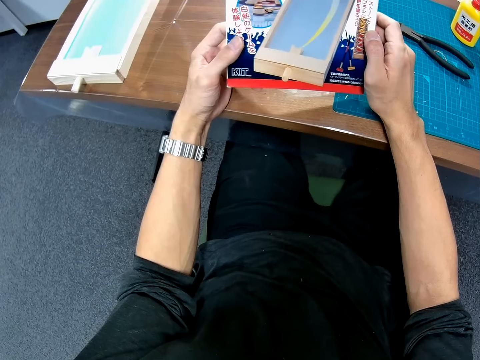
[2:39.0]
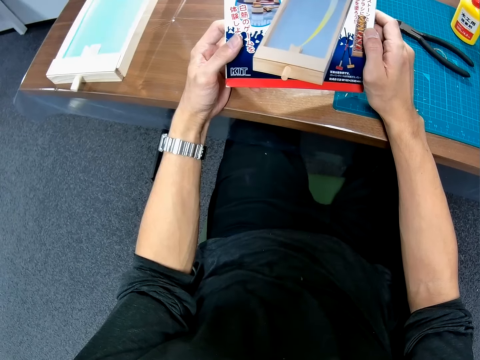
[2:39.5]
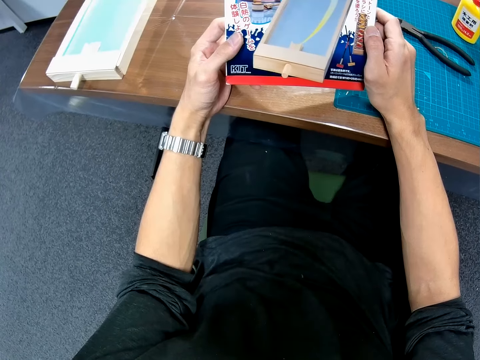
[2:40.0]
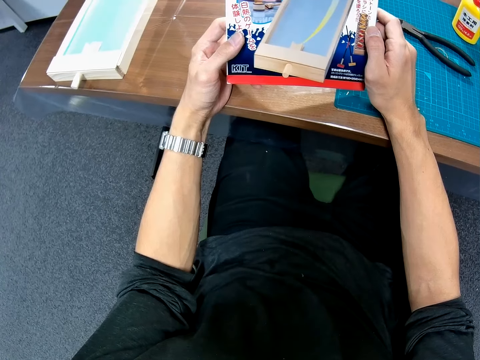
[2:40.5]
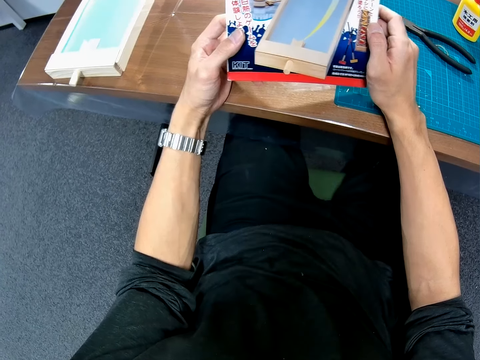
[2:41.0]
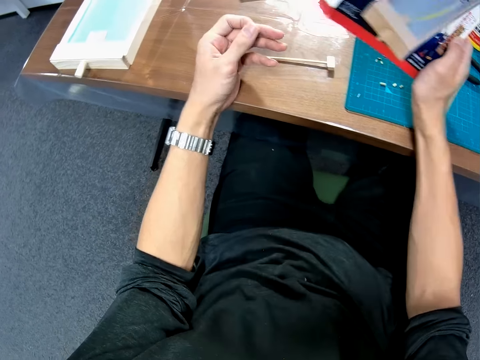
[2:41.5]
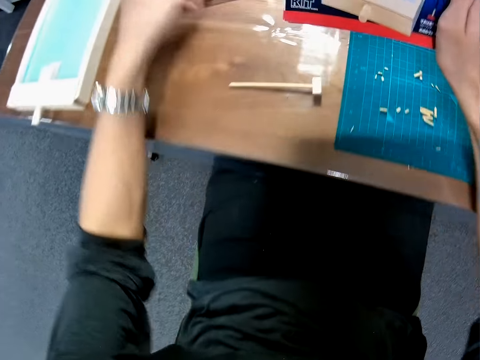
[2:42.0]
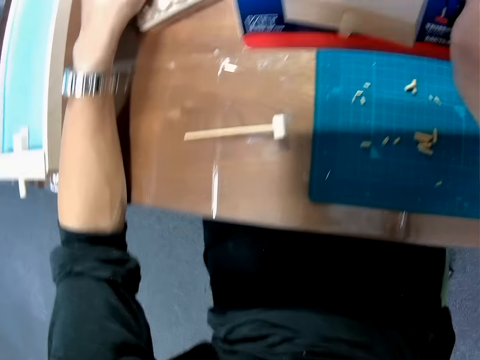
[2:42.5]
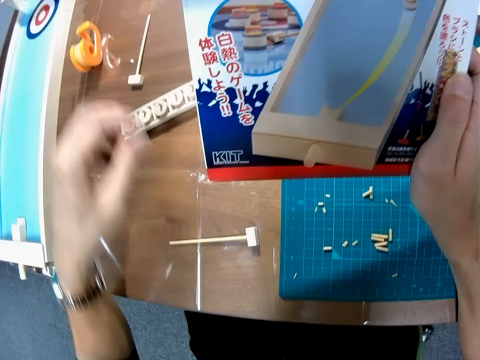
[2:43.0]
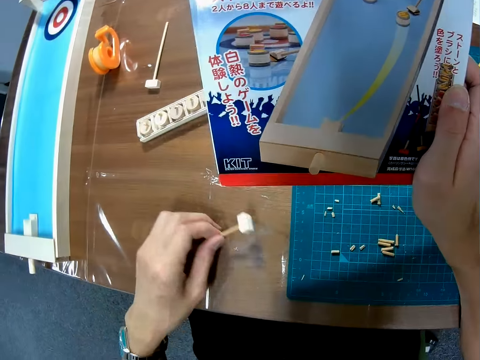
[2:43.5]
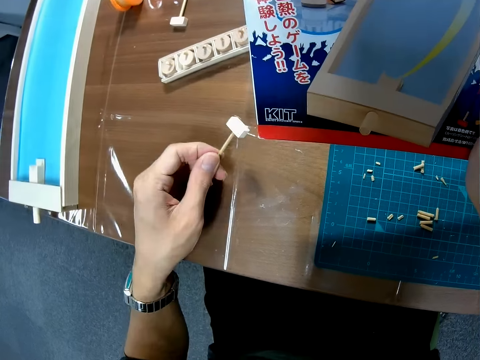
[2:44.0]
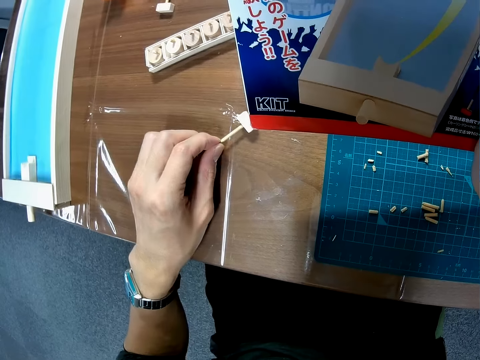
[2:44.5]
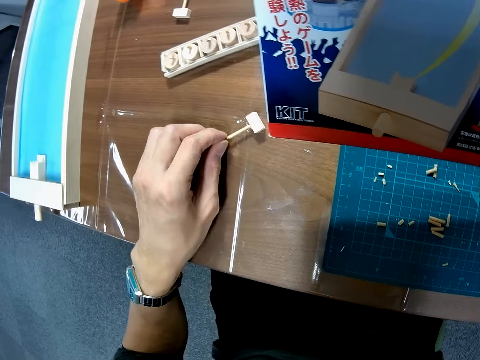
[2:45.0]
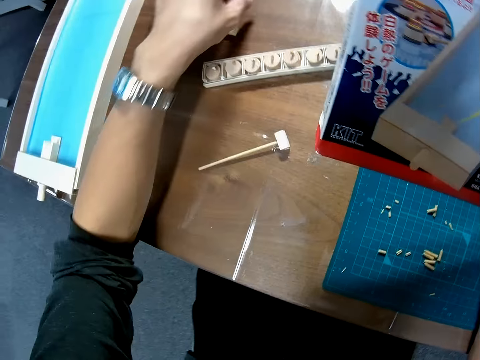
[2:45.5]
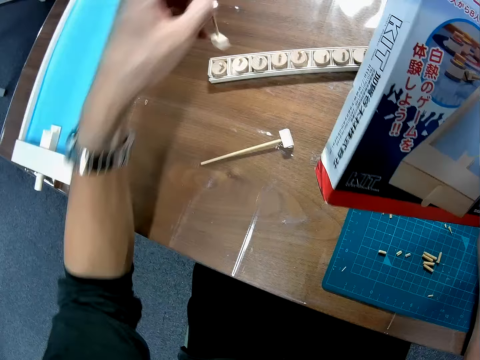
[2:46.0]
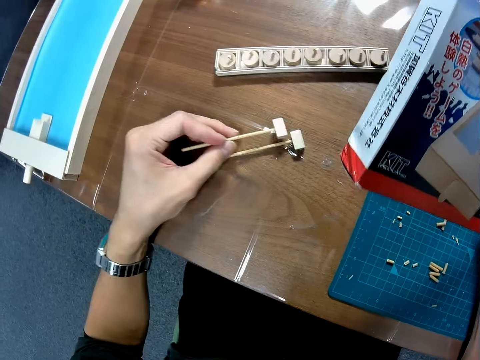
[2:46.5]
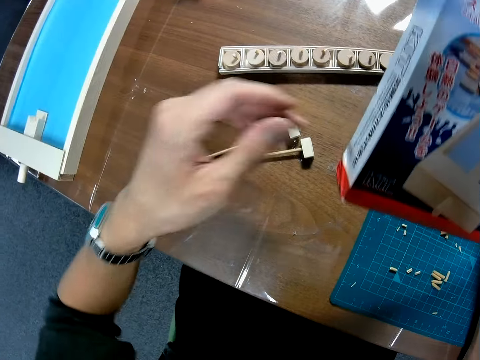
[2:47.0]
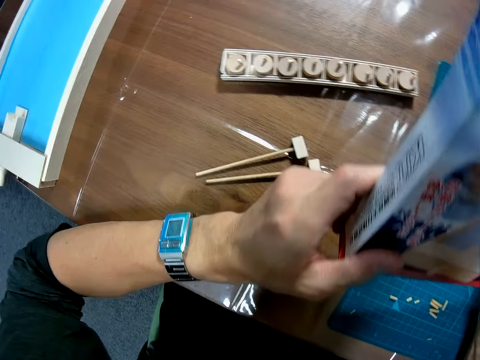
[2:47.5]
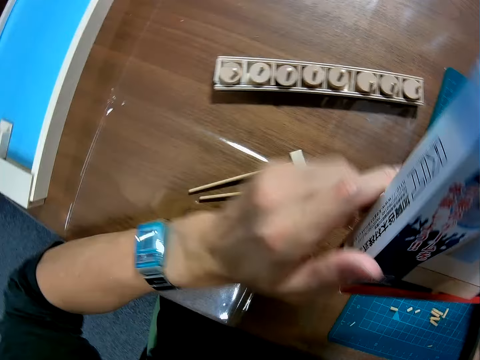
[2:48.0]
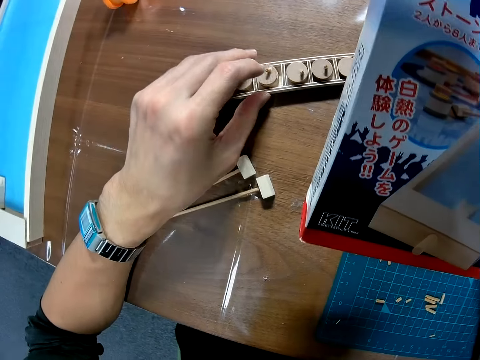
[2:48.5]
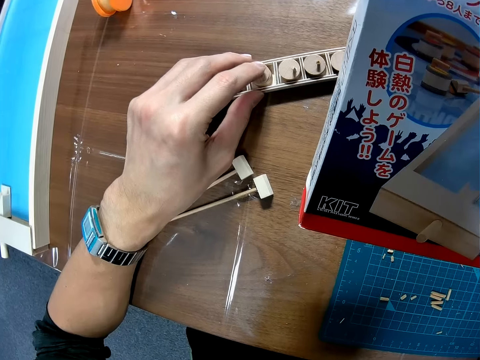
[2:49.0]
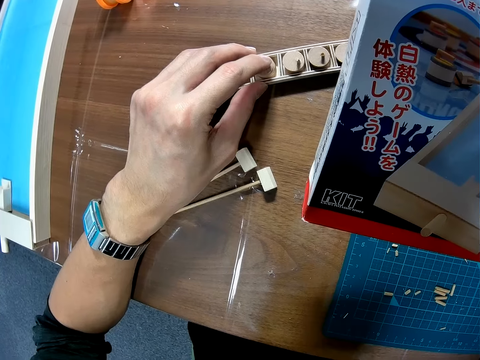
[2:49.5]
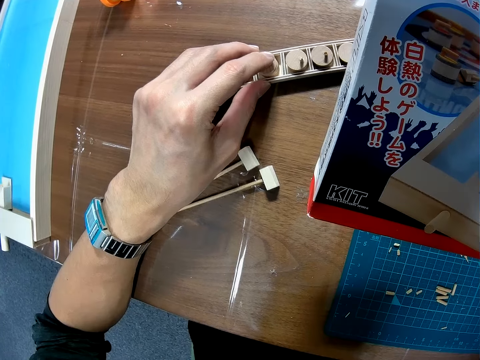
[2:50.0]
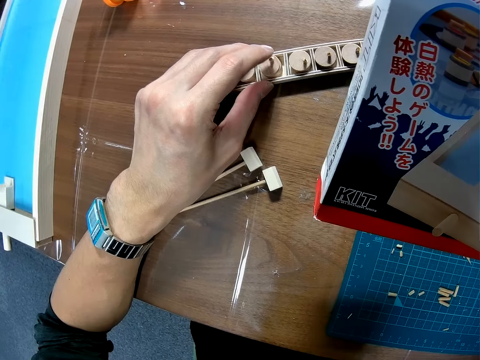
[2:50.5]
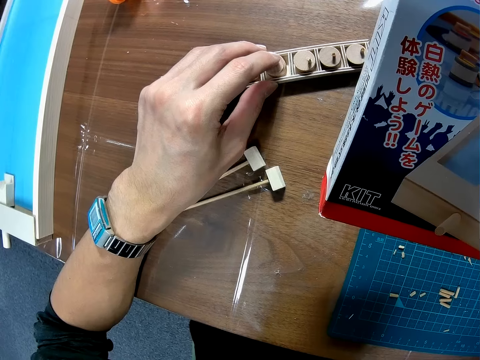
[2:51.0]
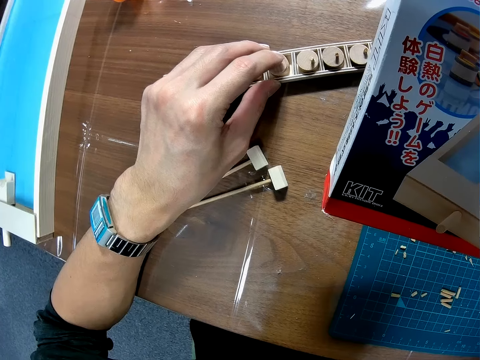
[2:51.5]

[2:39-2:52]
The camera wearer holds the carton kit with one hand. He picks up the fixed wood from the table. He moves a piece of the toy on the table with his left hand. He places the fixed wood on the table. He picks up another fixed wood. He moves another piece of the toy on the table with his left hand. He places the fixed wood next to the other fixed wood. He holds the carton kit with both hands. He touches the toy with his left hand. He places his hand on the fixed wood.

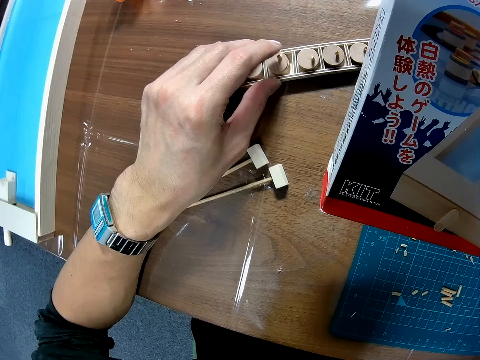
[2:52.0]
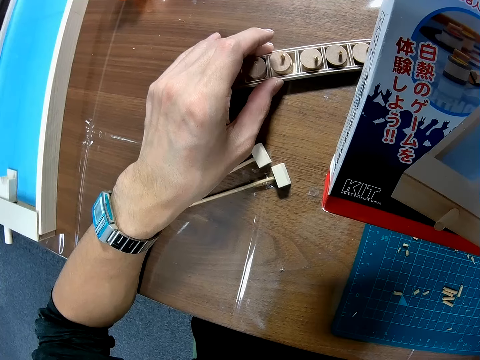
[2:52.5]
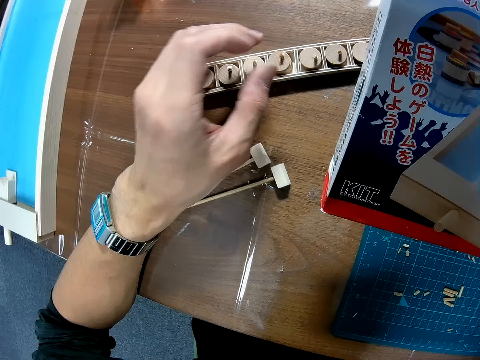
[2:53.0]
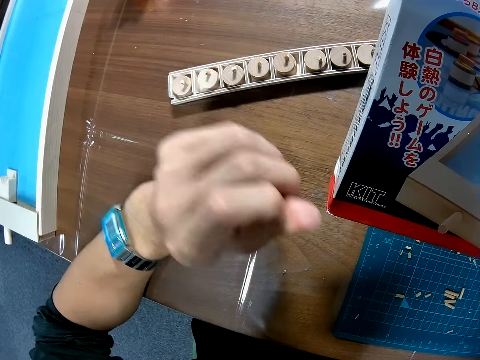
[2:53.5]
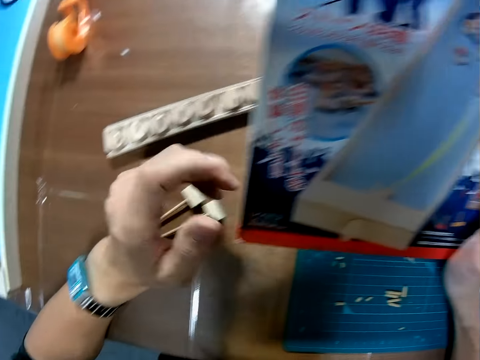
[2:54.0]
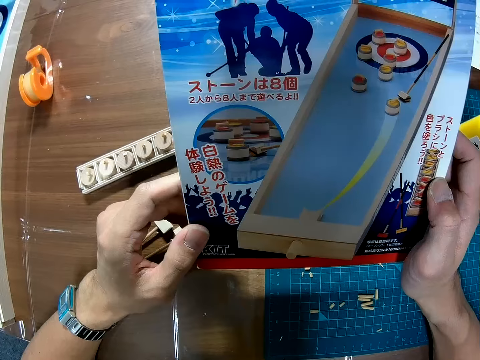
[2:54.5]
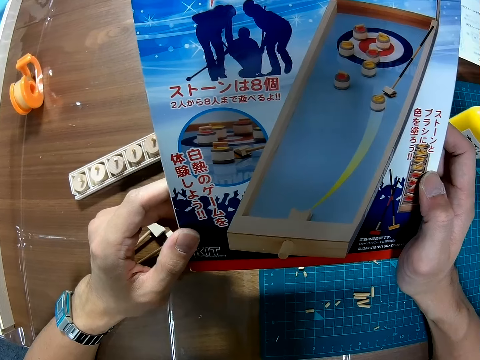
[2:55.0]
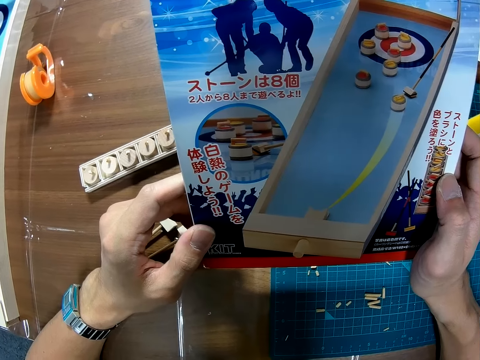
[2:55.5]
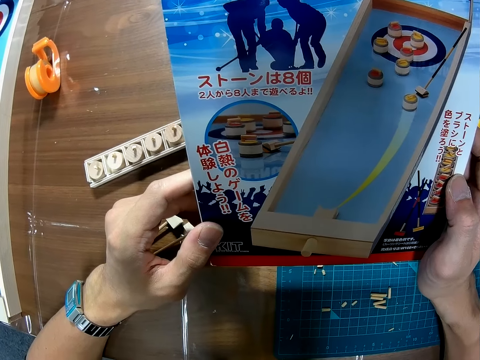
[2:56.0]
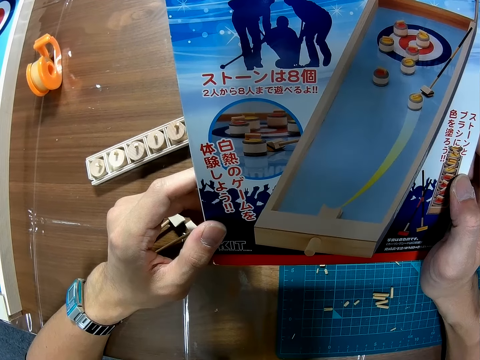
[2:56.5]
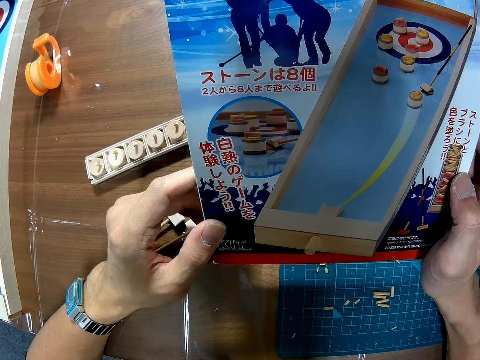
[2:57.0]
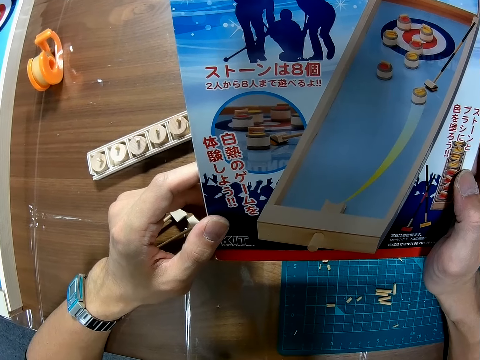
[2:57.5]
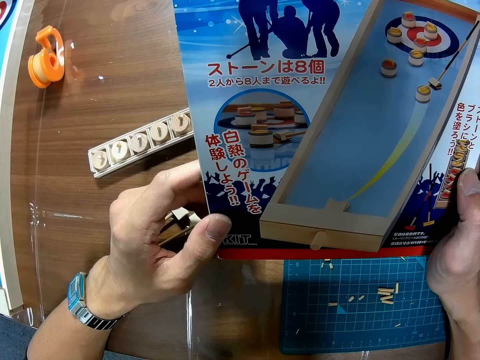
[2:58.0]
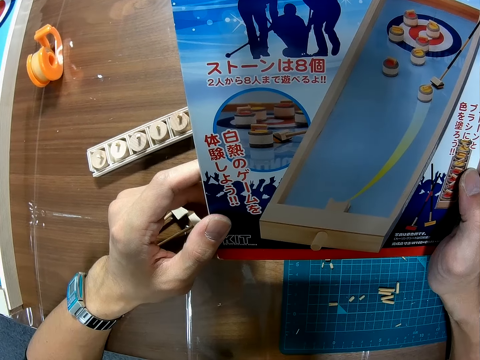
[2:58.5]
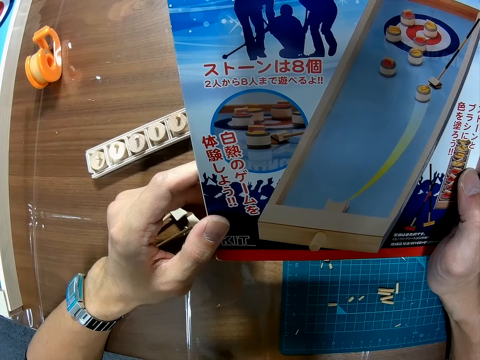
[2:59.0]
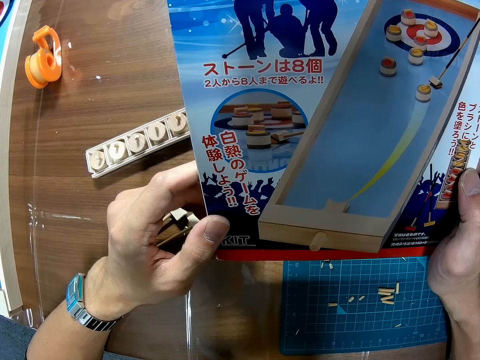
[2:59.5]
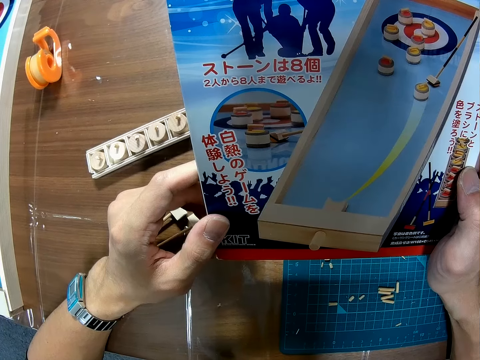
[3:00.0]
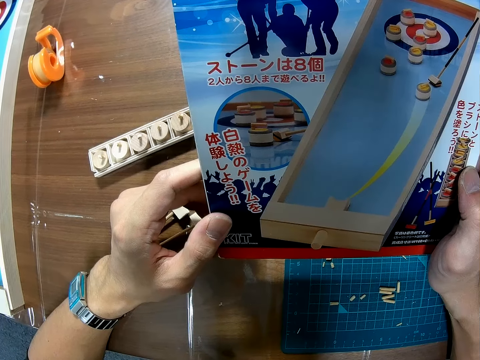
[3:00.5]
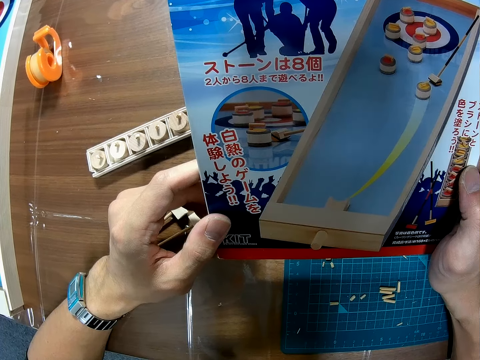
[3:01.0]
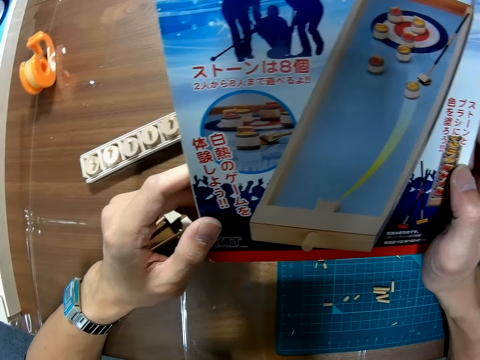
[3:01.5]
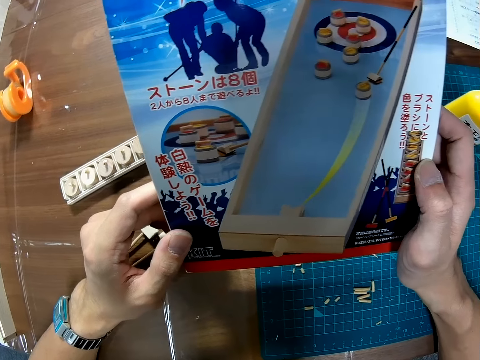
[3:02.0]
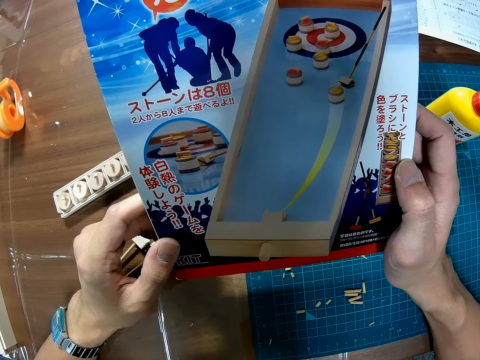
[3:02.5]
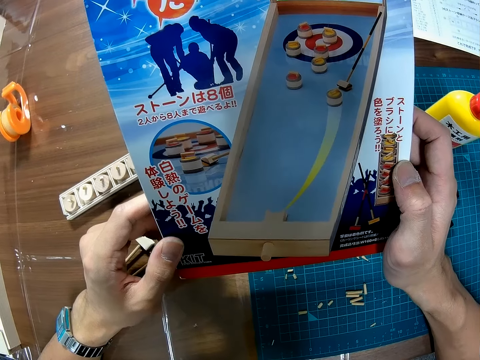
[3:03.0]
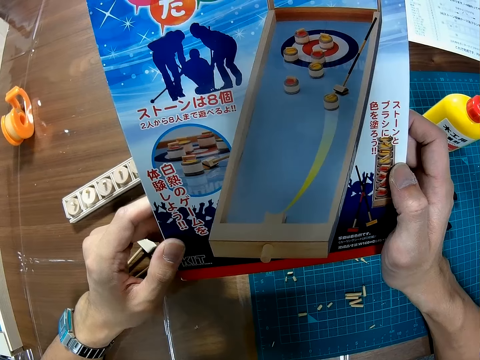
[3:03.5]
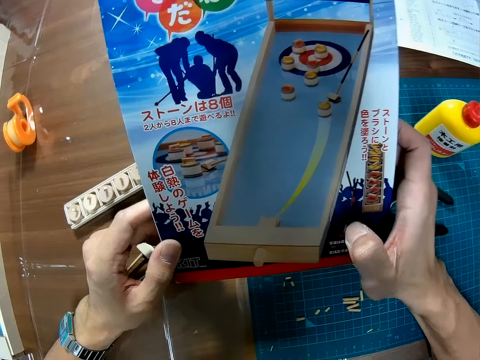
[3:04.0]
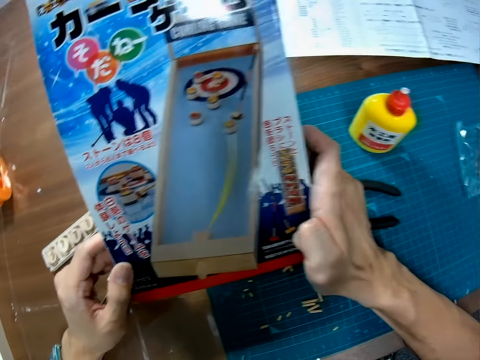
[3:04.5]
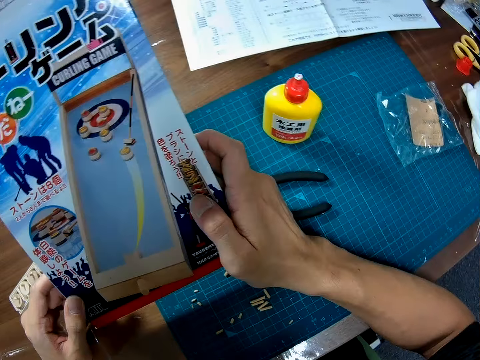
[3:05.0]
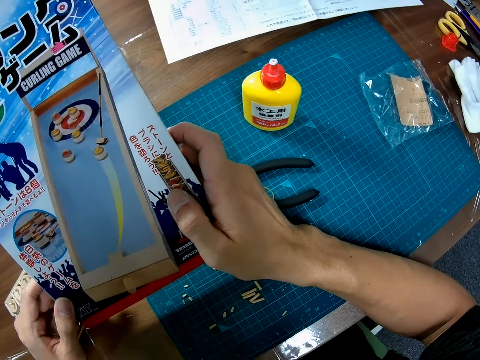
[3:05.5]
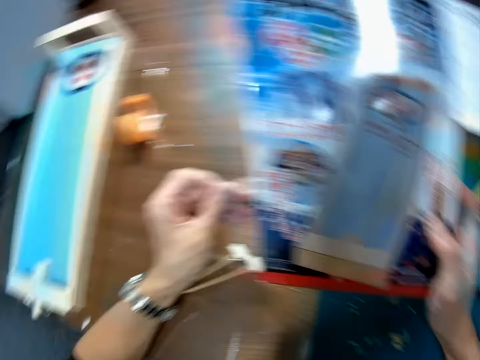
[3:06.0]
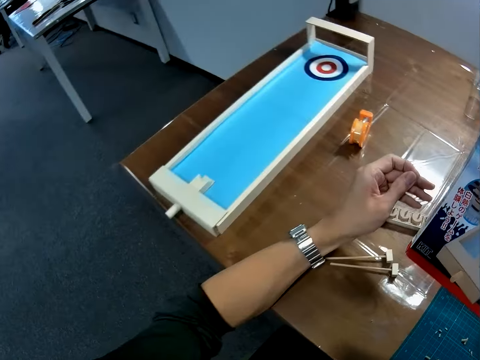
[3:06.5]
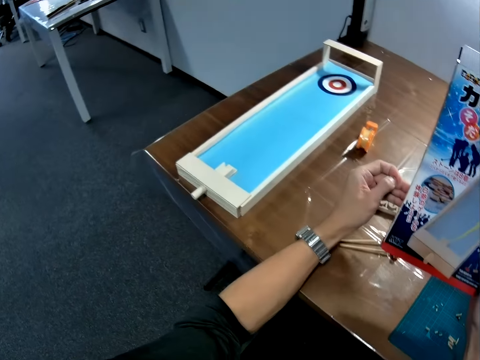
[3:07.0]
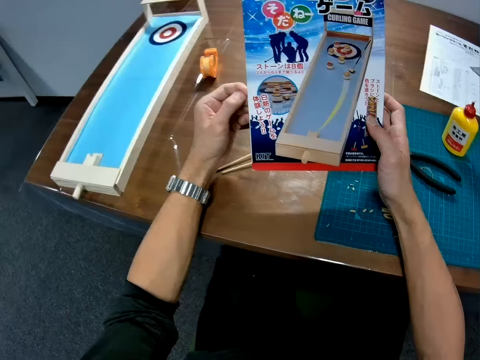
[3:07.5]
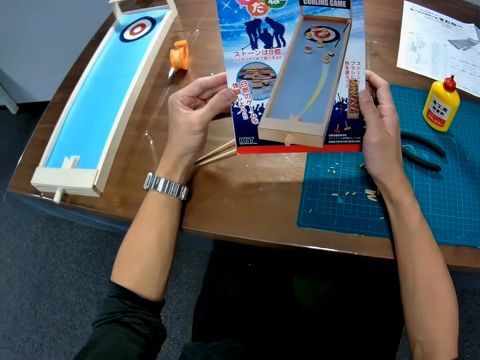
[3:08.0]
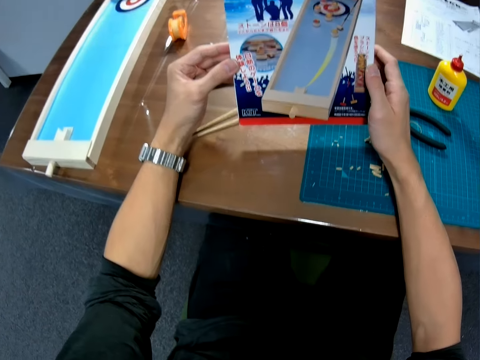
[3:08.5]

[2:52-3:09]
The camera wearer lifts his hand from the fixed wood. He holds the carton kit with both hands. He looks at the carton kit. He holds the carton kit with one hand.
